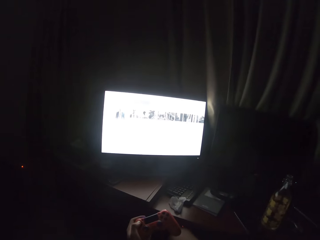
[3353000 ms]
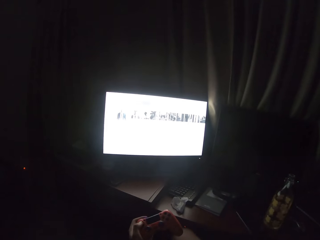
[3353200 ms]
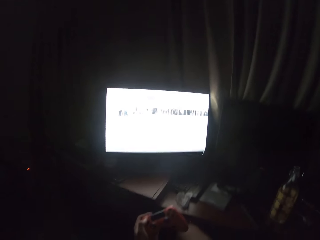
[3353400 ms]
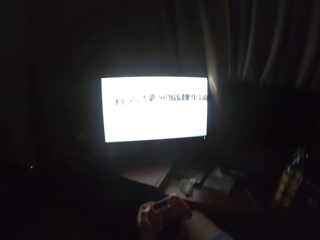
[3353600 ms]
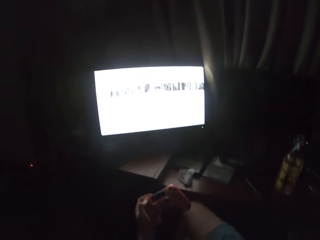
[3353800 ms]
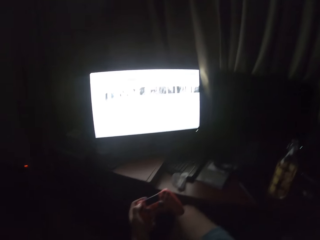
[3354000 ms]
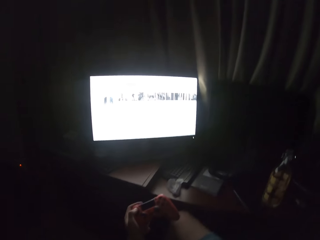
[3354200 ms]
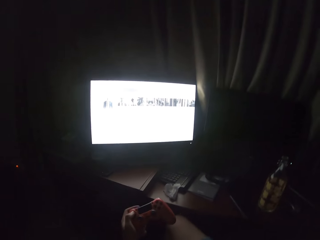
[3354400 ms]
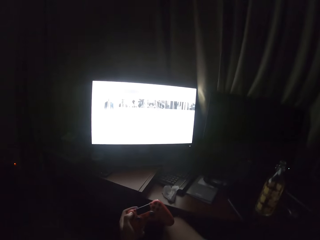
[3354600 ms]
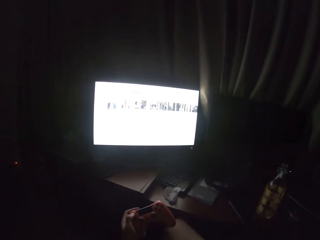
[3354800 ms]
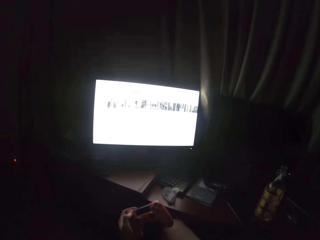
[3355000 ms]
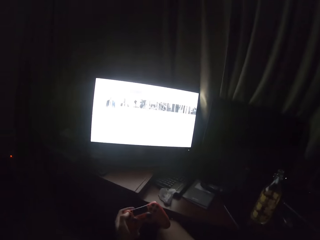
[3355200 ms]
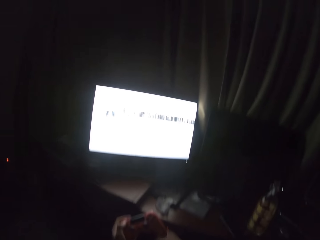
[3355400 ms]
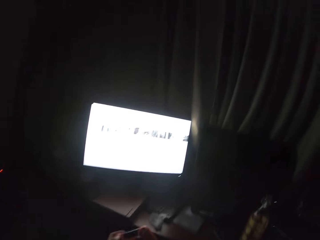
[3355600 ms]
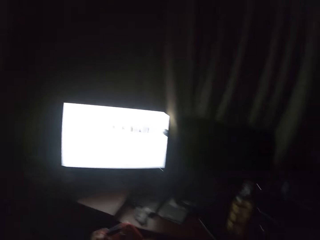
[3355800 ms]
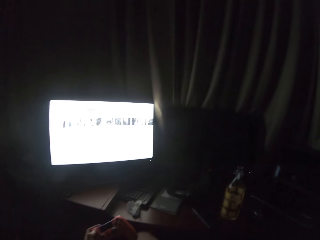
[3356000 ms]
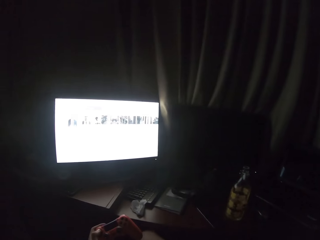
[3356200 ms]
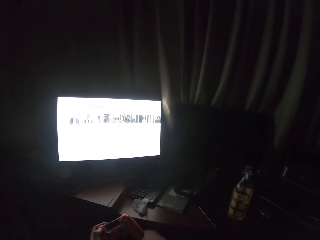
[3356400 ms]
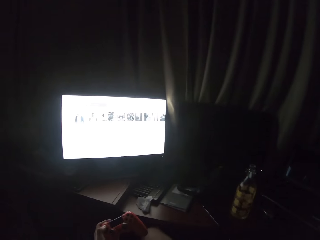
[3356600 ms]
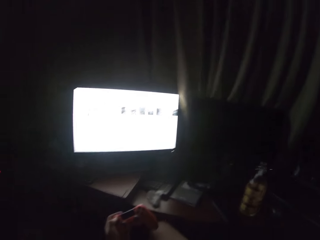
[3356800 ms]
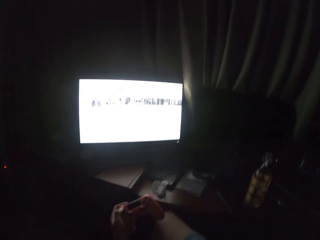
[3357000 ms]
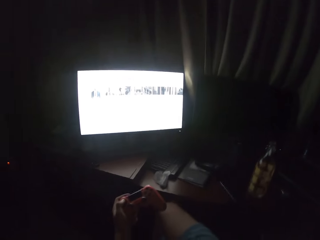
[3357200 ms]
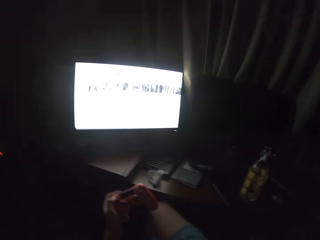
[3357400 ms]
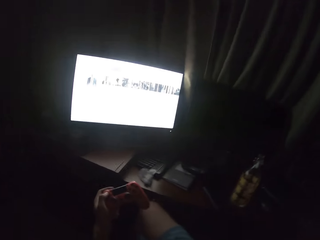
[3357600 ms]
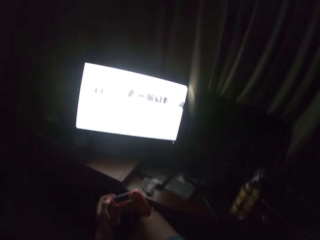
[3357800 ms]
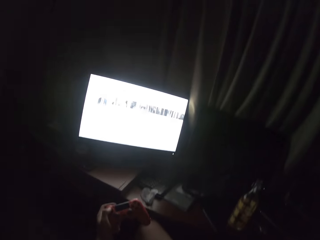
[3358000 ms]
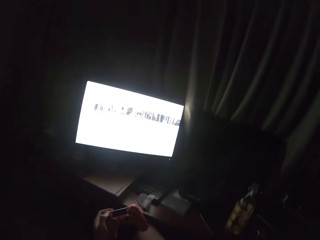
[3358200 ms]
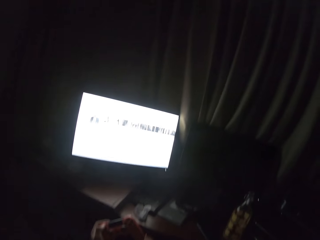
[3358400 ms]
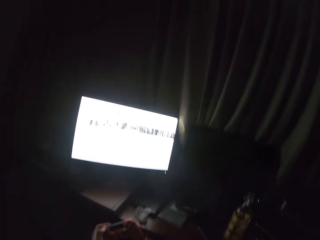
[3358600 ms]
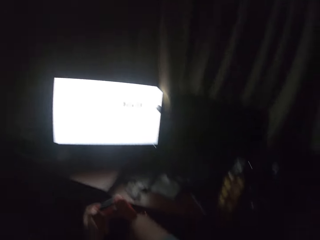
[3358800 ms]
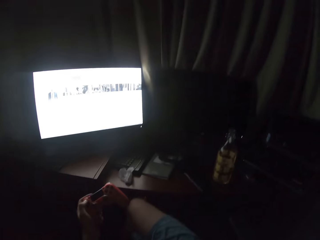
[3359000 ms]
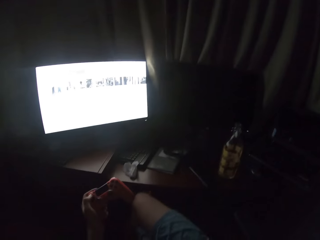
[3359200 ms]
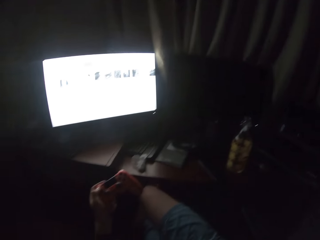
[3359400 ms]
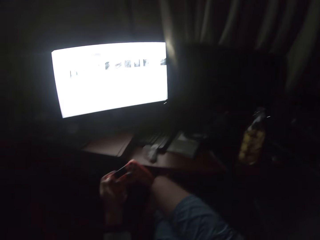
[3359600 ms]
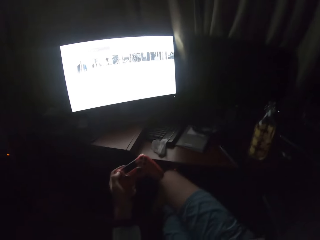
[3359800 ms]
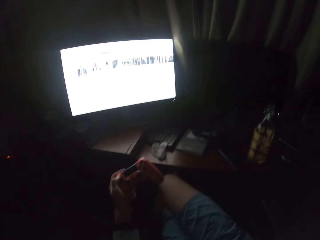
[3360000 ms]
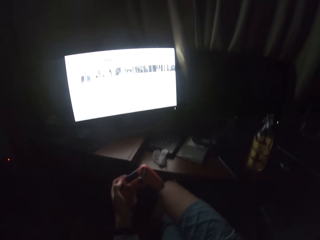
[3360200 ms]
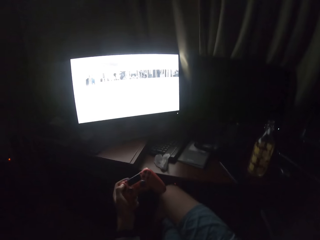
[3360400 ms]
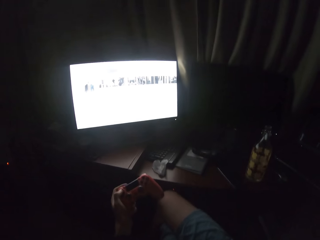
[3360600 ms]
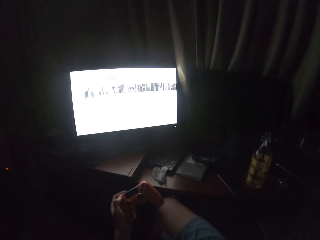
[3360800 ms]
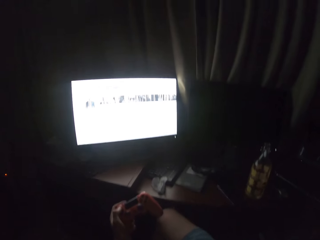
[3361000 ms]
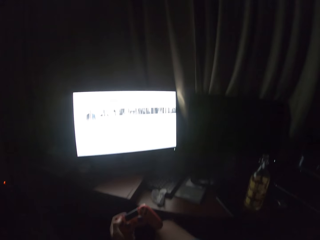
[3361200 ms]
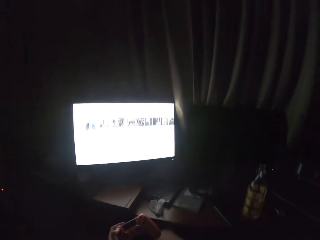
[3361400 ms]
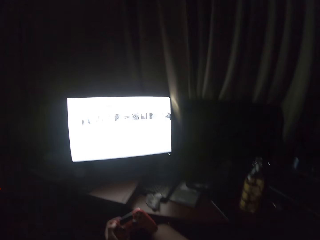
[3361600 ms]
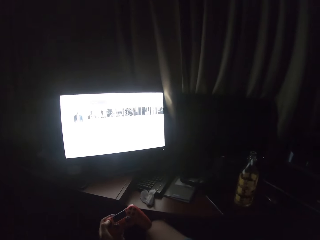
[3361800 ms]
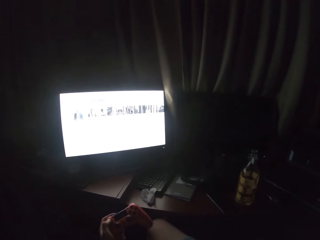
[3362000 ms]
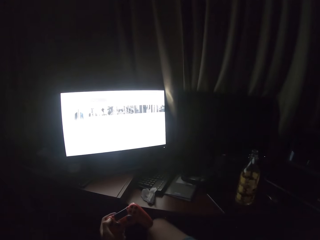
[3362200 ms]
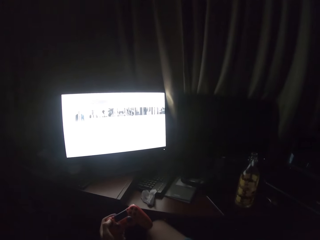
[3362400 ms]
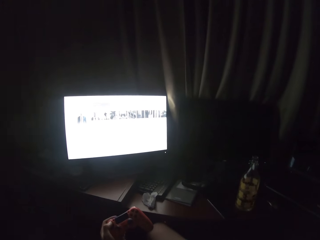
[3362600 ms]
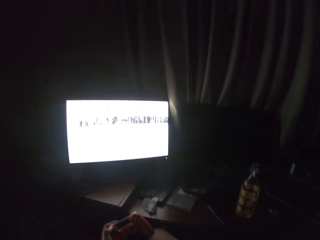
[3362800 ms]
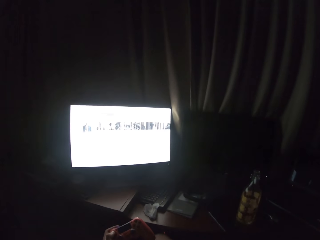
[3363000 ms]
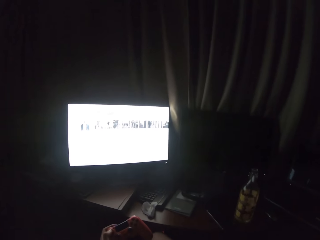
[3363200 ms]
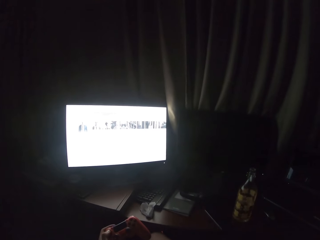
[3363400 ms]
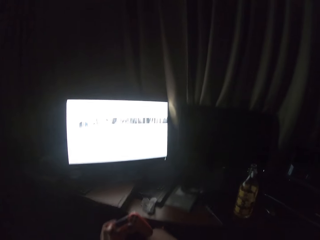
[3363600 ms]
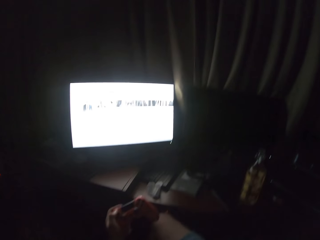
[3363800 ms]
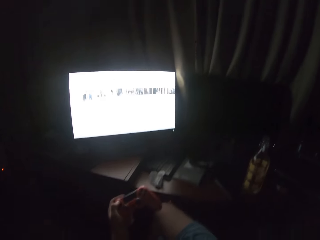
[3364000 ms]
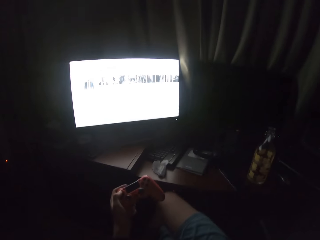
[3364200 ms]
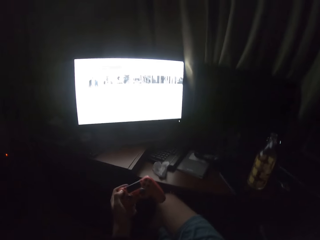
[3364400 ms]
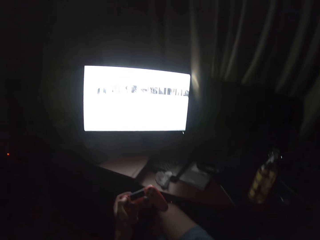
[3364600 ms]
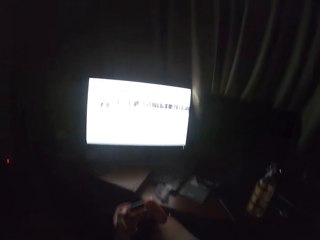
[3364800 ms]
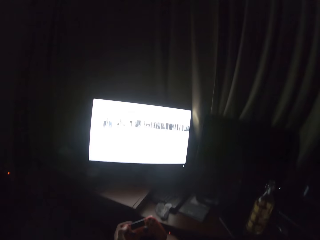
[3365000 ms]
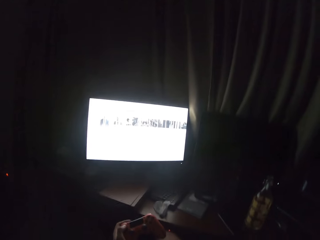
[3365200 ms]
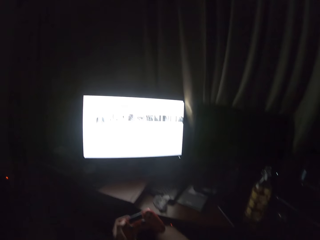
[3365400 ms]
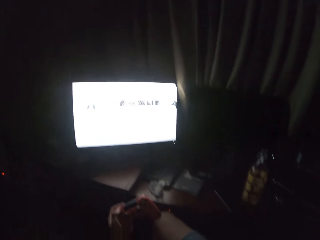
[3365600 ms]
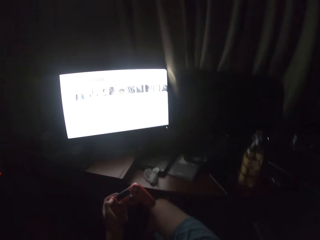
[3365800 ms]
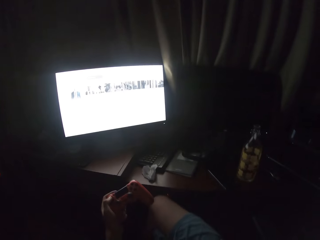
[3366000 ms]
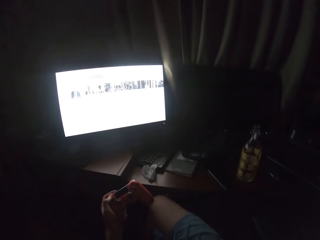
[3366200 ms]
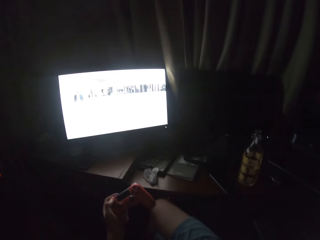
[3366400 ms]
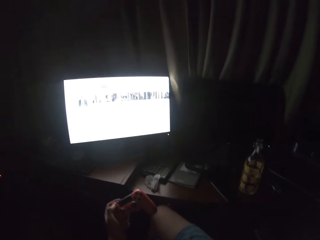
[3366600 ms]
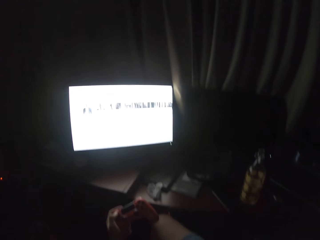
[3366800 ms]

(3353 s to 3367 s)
The camera wearer holds the controller. They turn to the side. They hold the controller. They turn to the side.

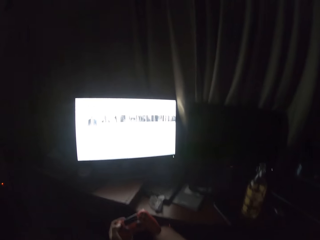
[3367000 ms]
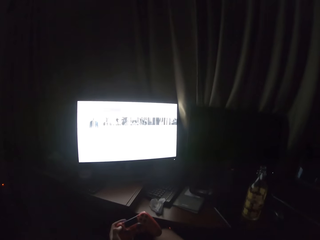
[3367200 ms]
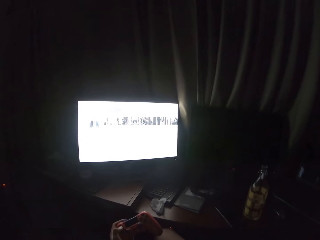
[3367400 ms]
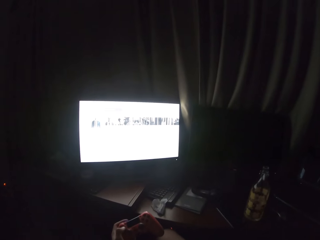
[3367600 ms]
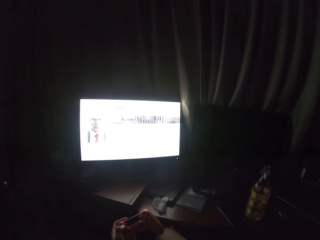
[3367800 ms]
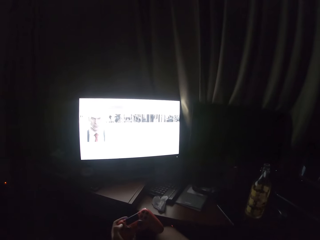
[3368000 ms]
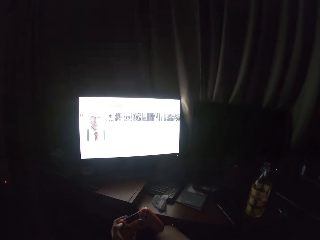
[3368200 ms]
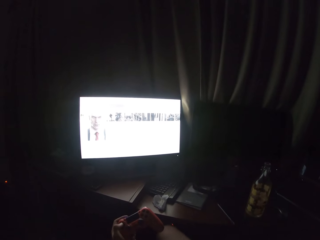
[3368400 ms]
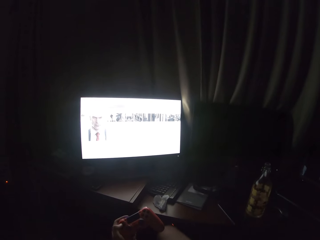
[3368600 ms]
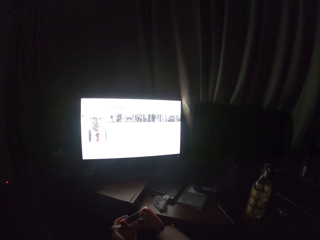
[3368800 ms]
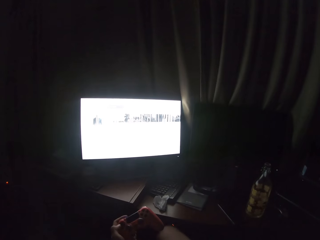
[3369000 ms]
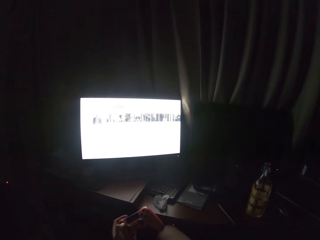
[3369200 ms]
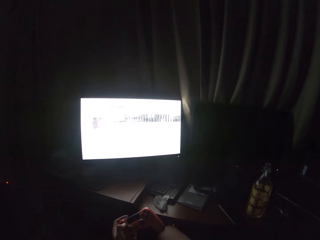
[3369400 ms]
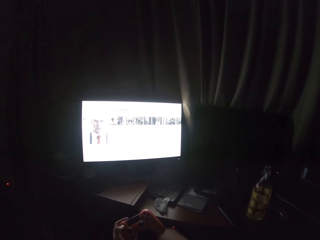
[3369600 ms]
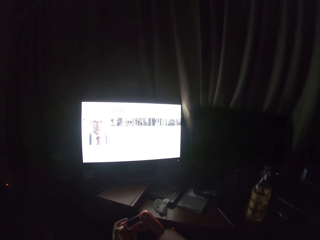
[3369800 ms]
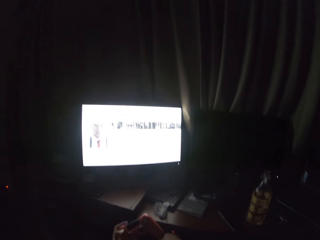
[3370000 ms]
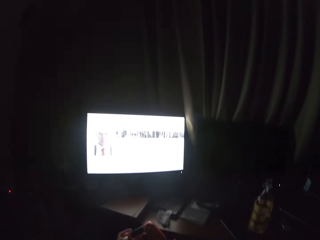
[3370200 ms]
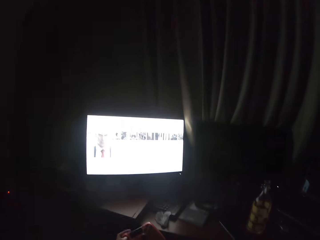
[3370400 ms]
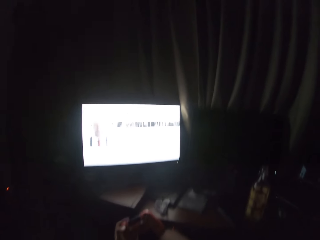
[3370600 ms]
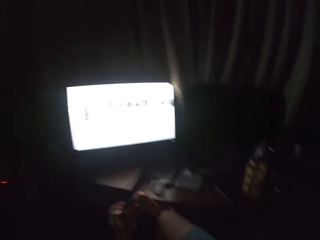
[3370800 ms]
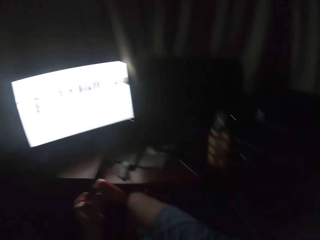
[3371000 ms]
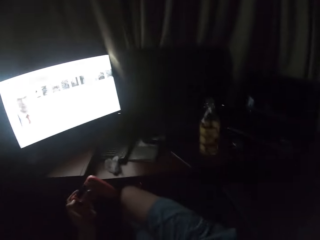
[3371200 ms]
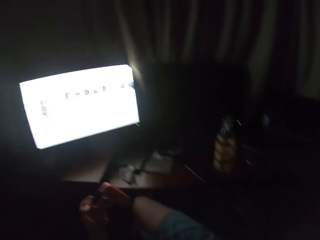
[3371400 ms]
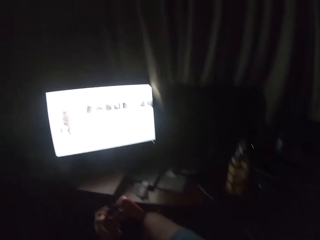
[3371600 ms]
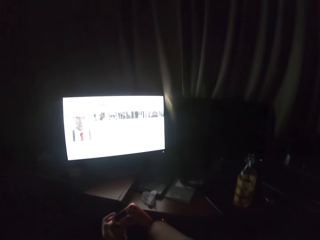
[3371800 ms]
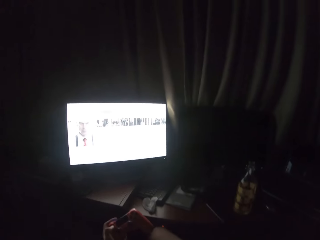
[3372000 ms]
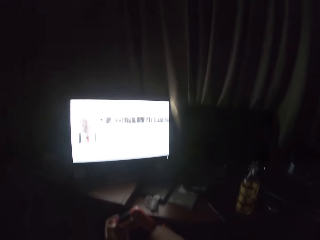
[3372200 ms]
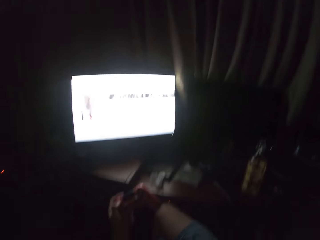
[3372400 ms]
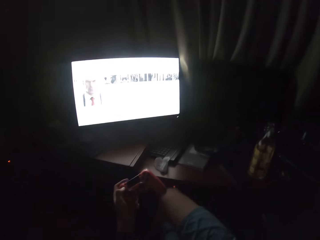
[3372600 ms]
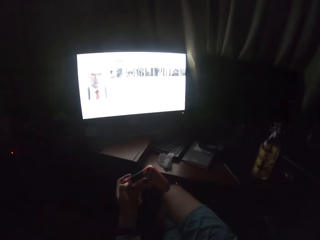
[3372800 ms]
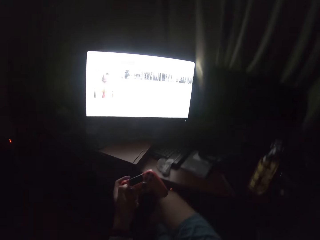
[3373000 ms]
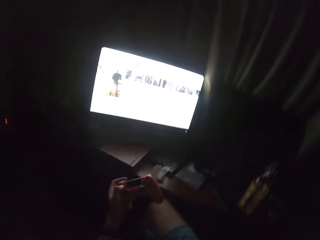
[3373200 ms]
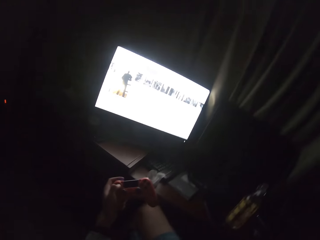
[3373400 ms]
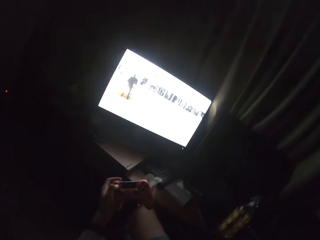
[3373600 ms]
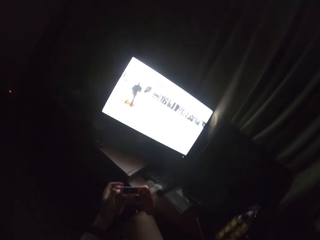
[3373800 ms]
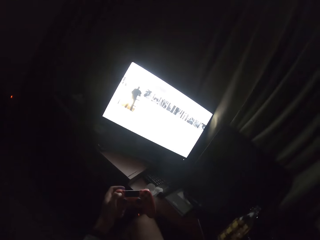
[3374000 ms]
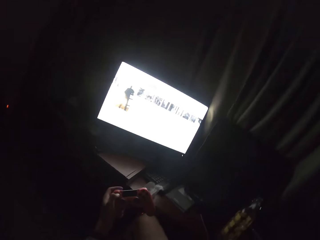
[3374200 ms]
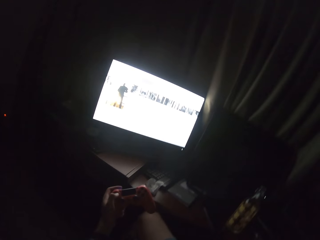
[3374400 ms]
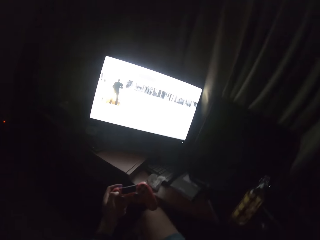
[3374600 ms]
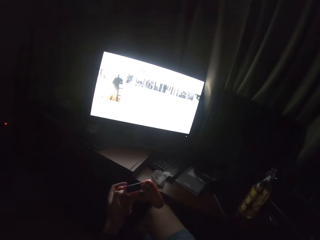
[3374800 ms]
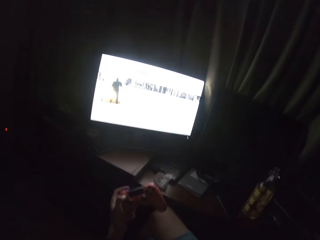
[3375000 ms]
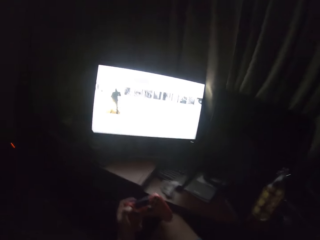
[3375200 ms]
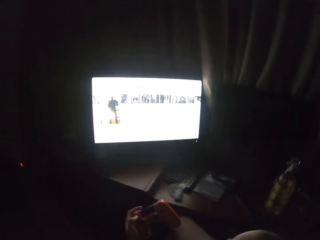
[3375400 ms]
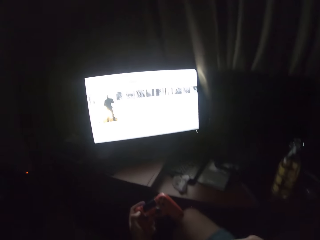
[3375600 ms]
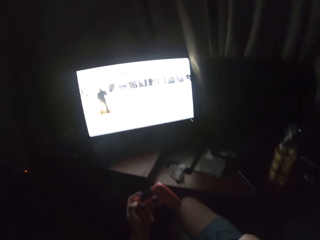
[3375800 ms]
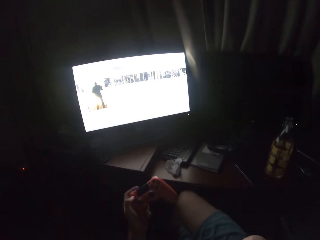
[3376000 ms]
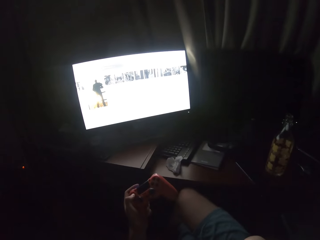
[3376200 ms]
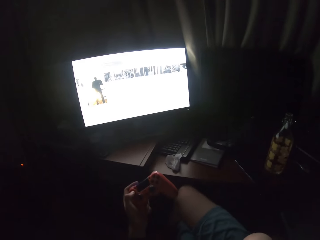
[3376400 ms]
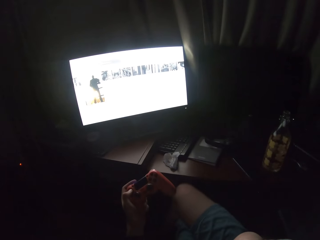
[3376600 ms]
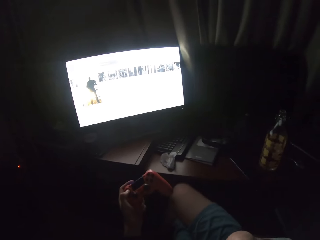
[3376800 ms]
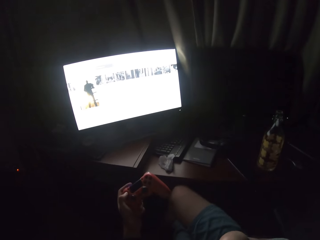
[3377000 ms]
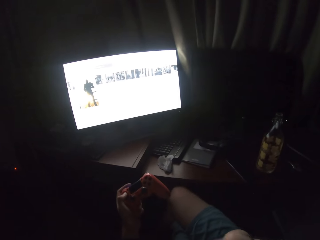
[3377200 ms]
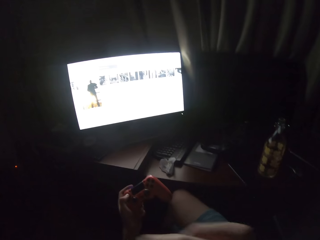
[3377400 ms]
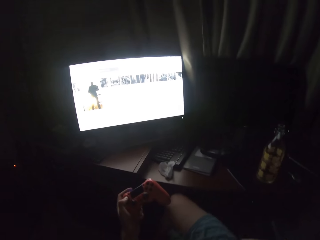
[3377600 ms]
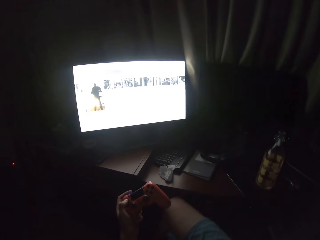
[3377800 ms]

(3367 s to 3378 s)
The camera wearer holds the controller. They turn to the side. They hold the controller. They turn to the side.
